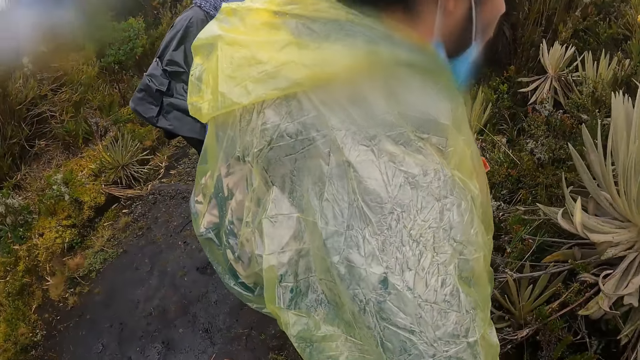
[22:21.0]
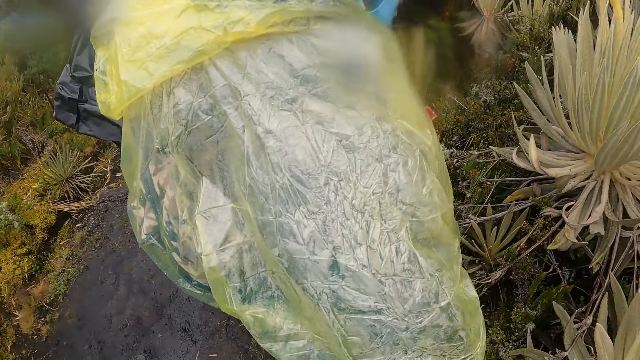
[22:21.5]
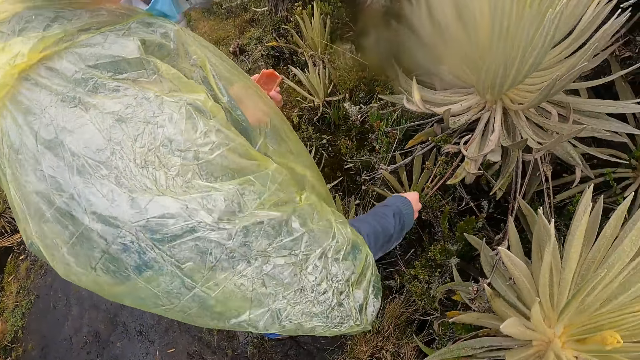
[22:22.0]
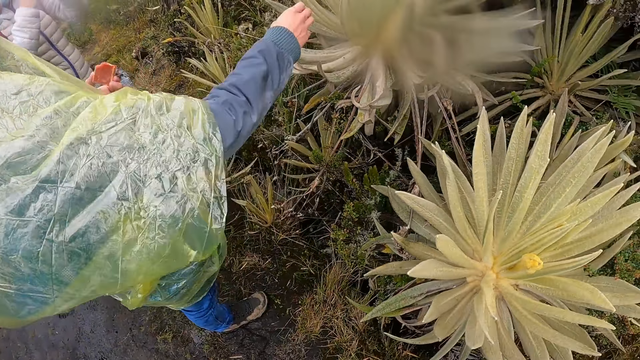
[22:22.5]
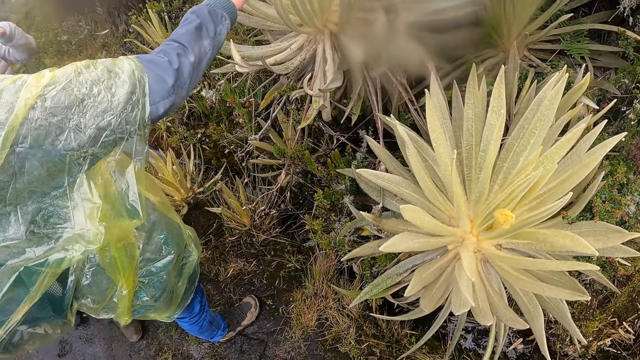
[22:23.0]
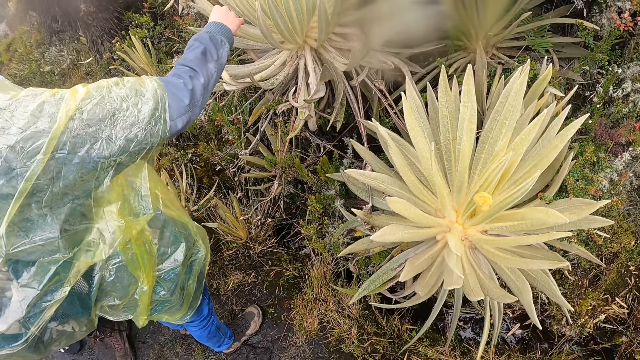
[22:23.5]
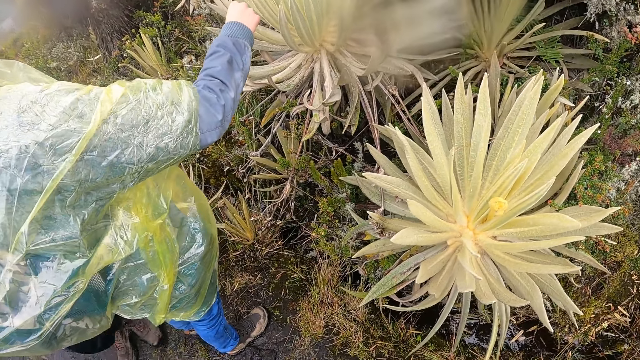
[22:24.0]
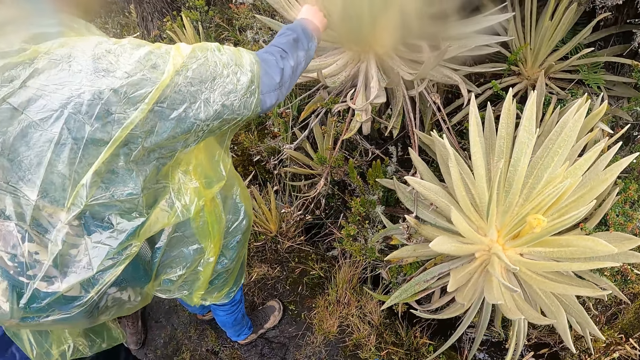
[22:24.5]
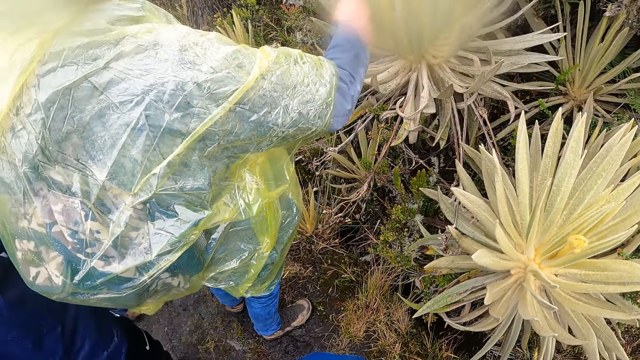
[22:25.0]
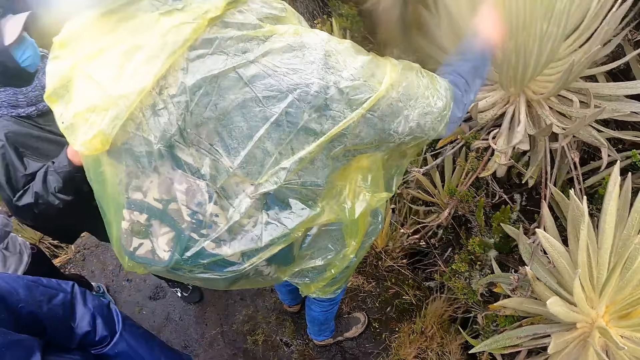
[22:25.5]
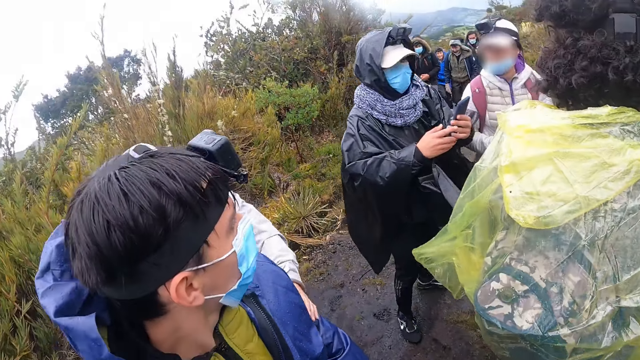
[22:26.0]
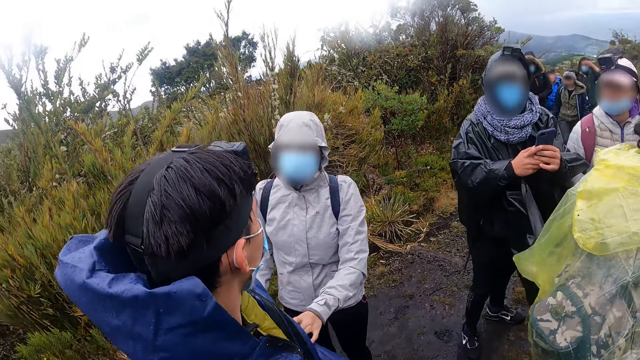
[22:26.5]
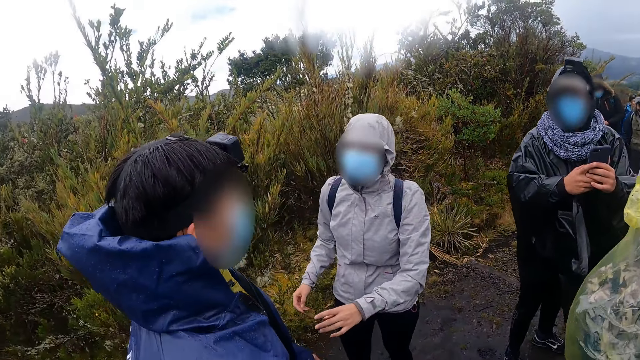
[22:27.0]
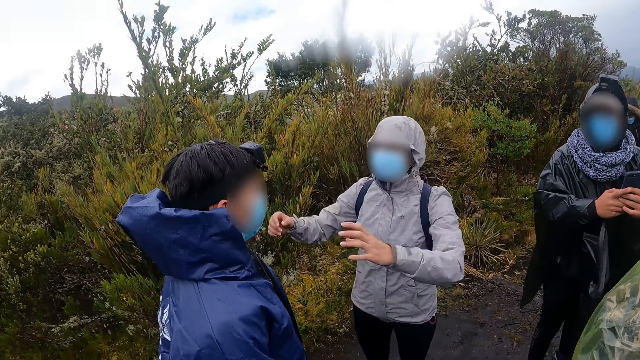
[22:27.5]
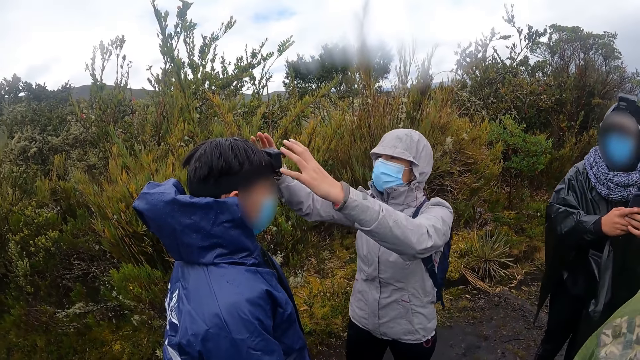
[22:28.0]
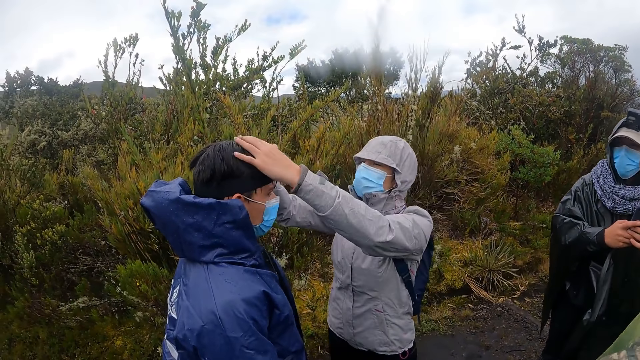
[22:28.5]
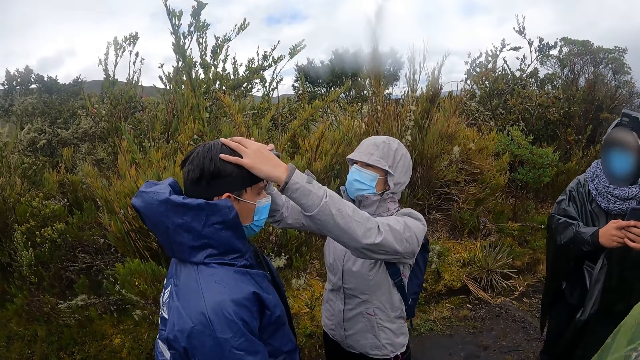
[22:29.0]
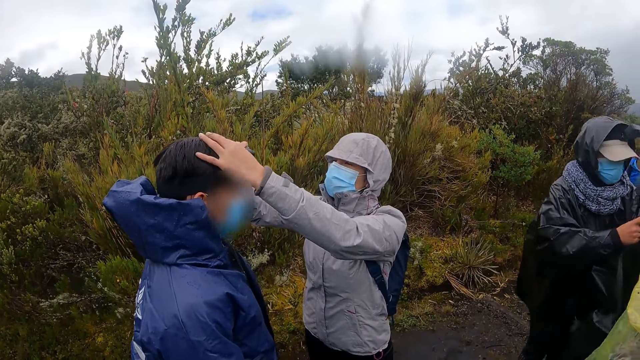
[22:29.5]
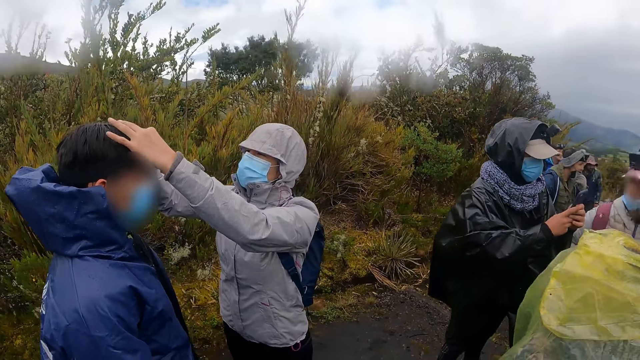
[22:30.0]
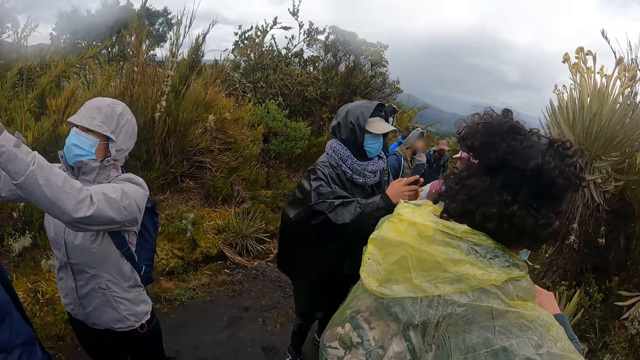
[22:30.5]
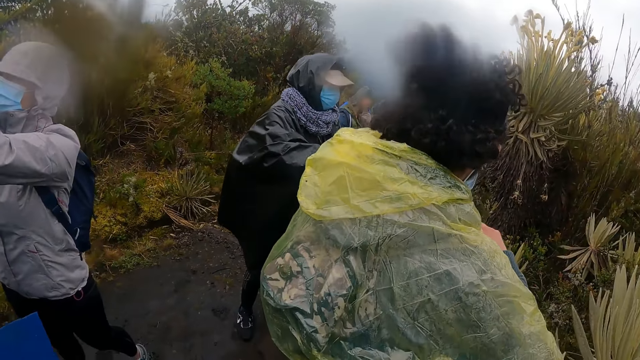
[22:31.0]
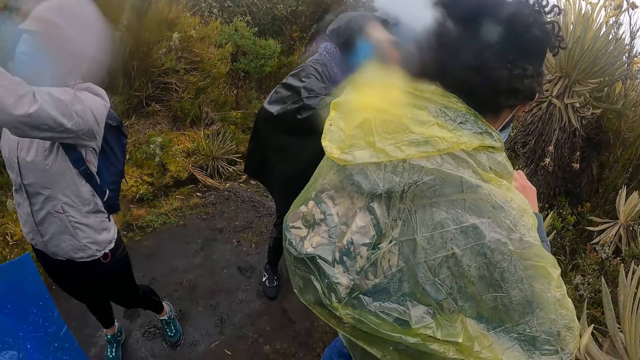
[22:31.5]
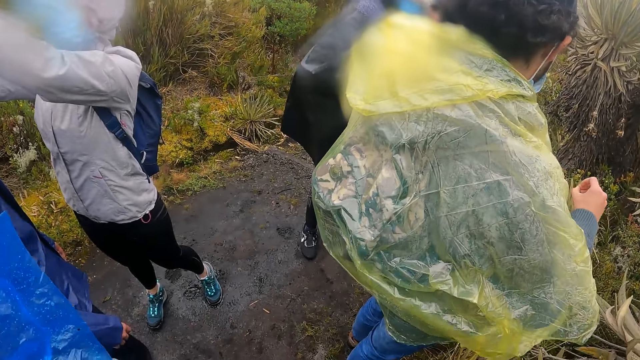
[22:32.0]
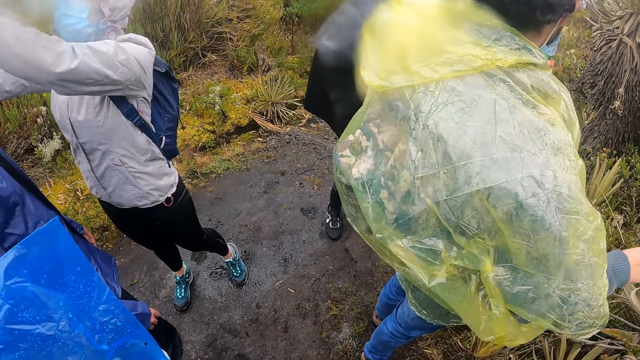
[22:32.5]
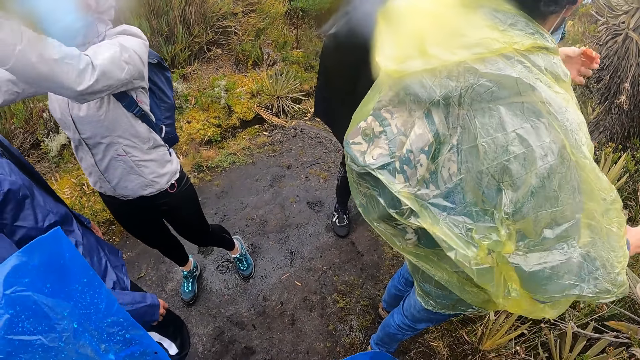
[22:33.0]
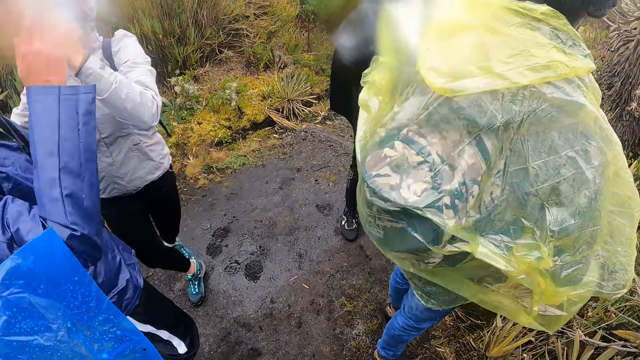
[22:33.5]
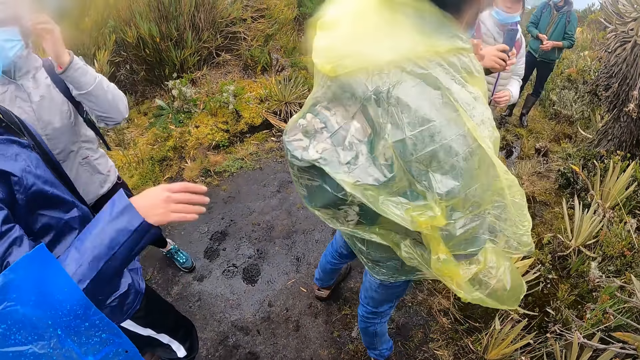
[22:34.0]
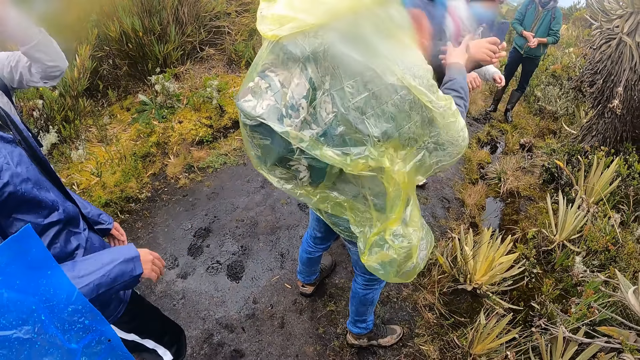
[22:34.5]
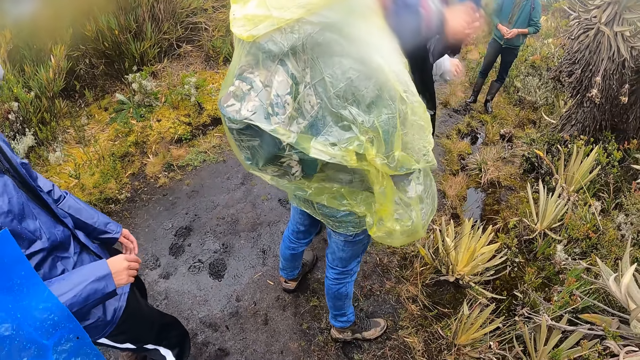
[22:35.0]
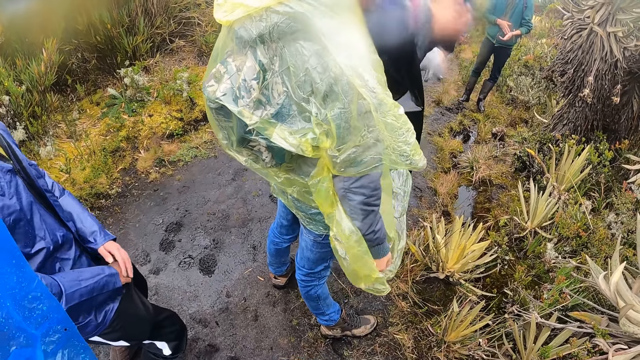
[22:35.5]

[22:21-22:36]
A woman adjusts a camera on a man's head with her hands. Another man interacts with a group of people.

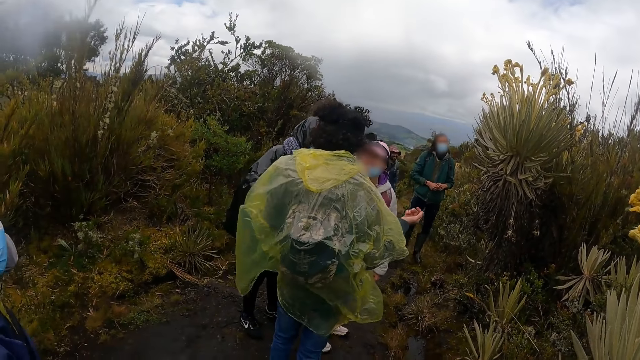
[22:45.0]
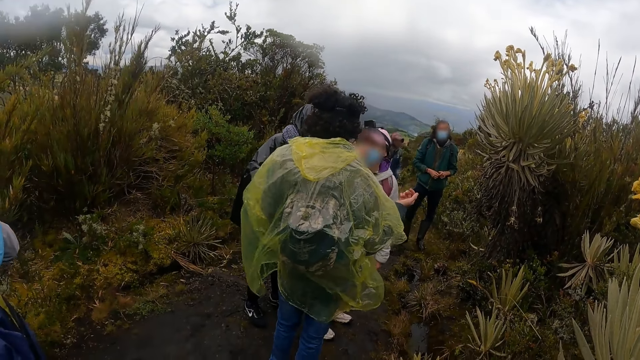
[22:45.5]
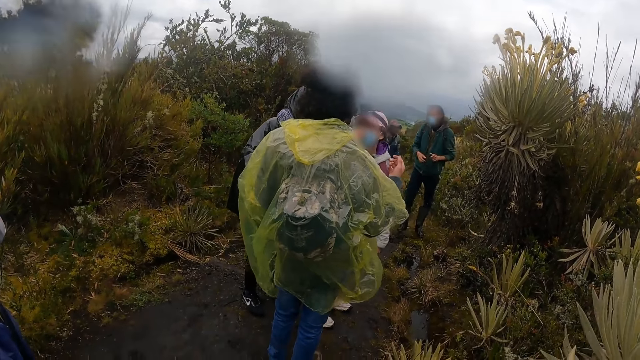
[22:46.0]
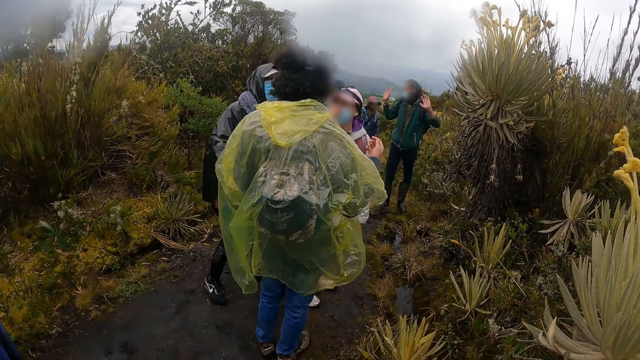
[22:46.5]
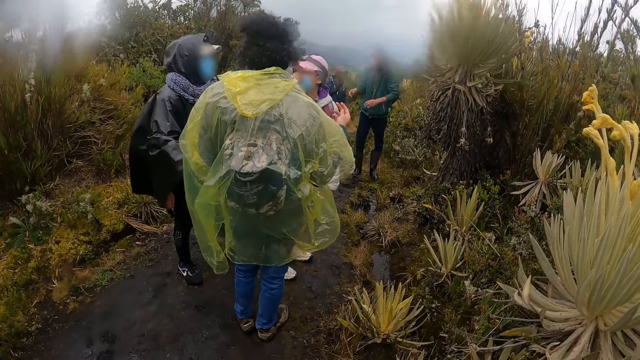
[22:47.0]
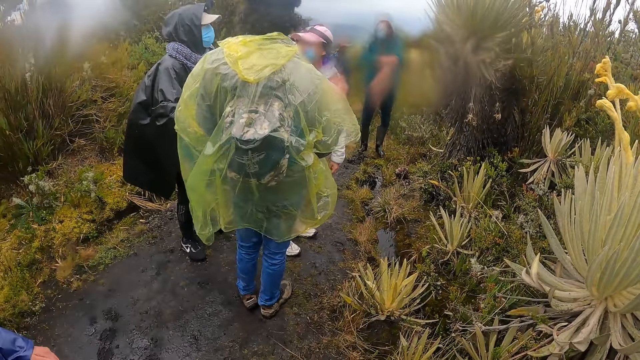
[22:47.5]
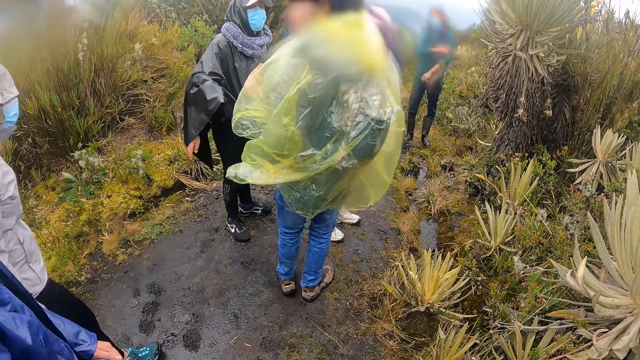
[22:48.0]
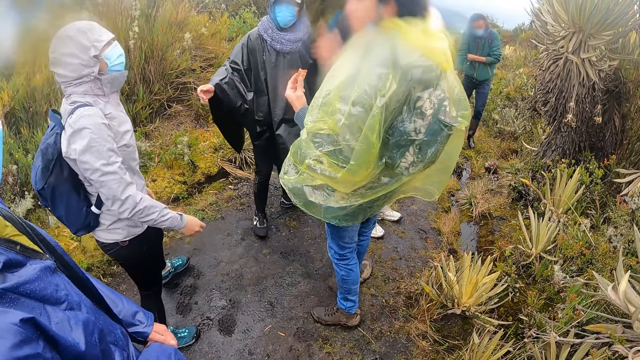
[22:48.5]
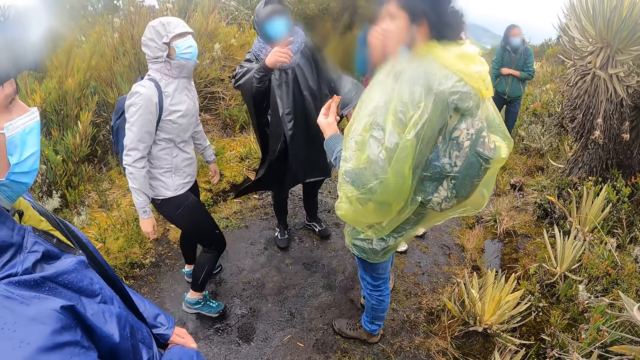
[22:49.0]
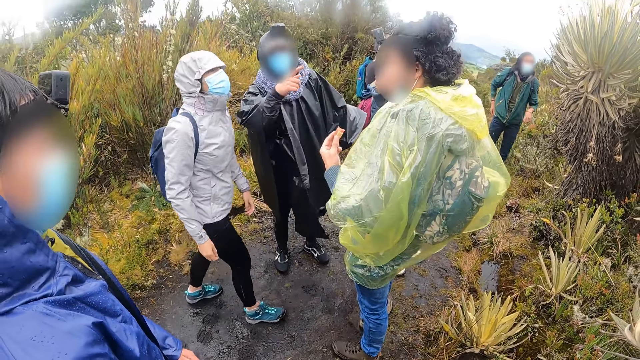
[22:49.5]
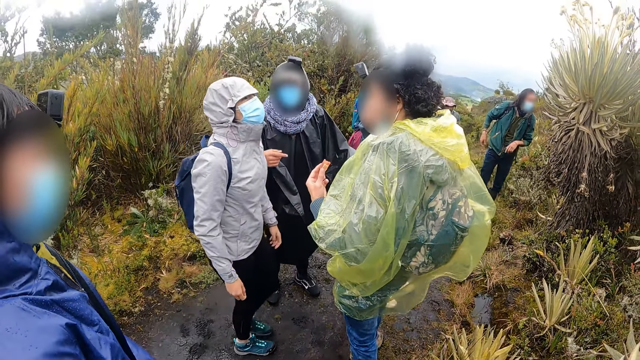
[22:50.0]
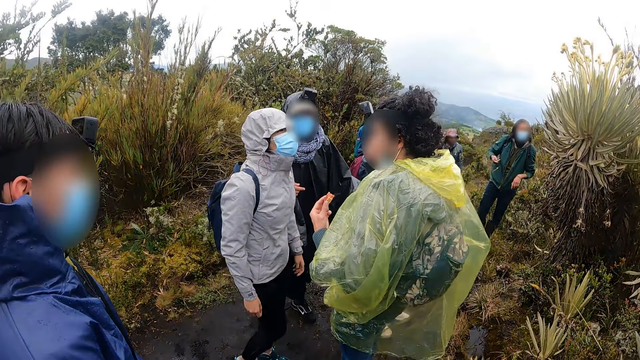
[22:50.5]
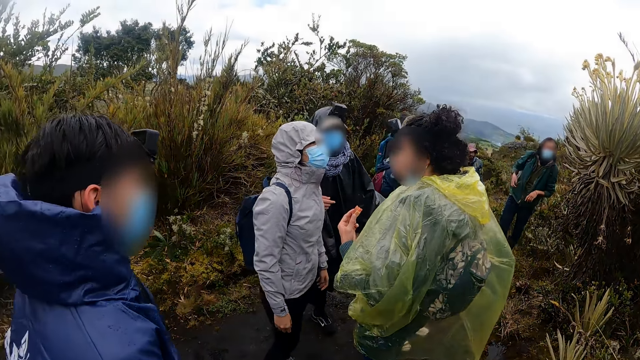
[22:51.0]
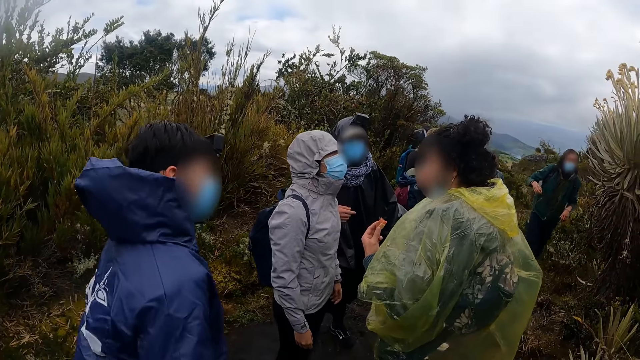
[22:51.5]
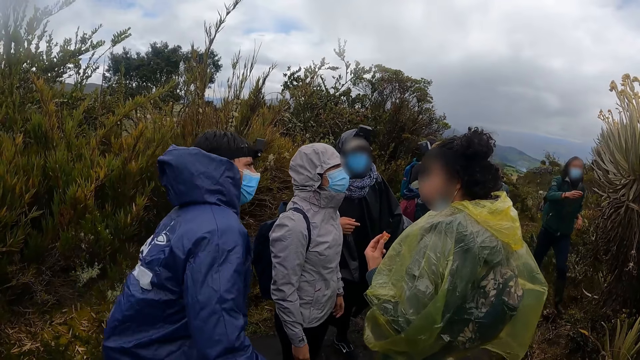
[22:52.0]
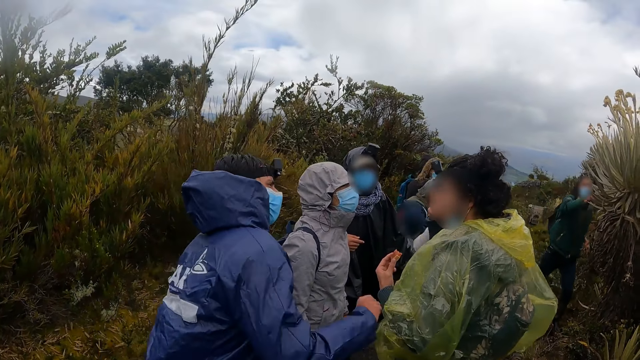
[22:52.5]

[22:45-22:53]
The woman walks towards a man. The man points at another man with his right hand.
